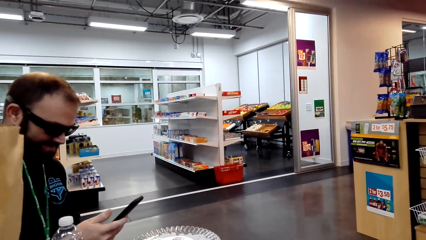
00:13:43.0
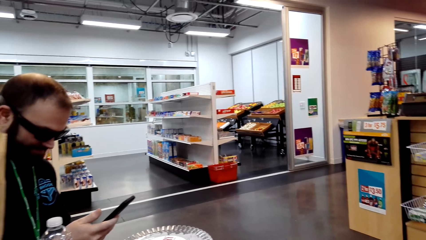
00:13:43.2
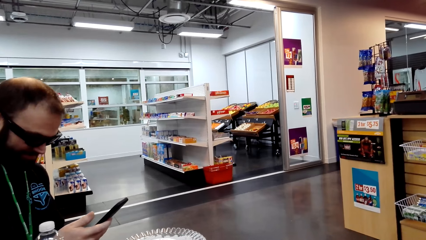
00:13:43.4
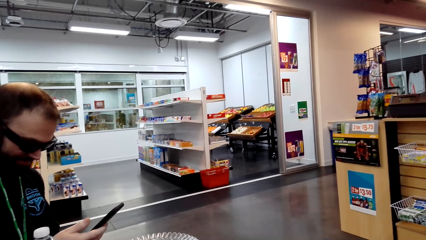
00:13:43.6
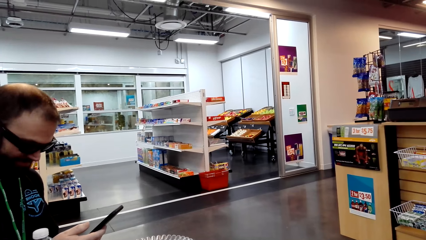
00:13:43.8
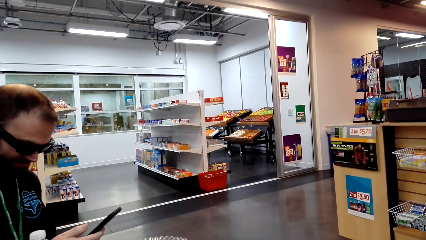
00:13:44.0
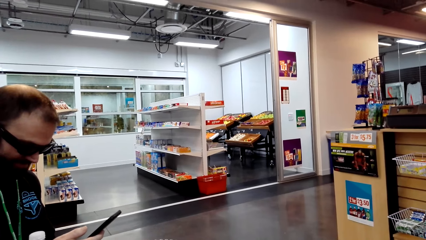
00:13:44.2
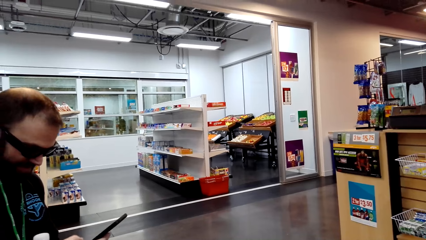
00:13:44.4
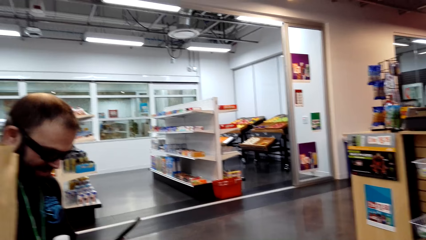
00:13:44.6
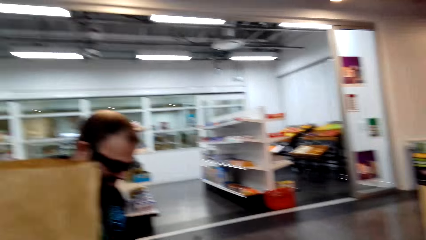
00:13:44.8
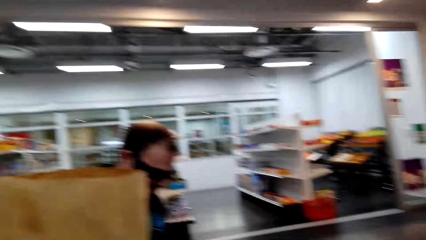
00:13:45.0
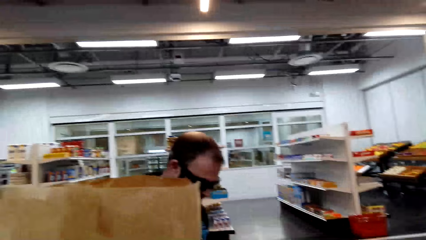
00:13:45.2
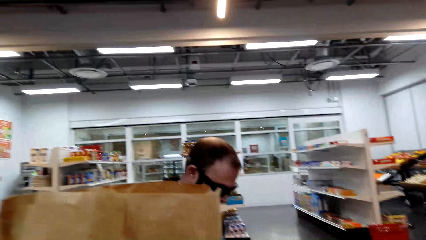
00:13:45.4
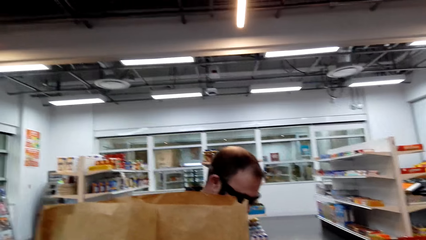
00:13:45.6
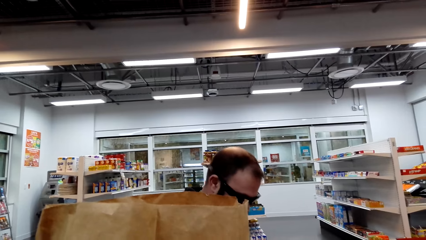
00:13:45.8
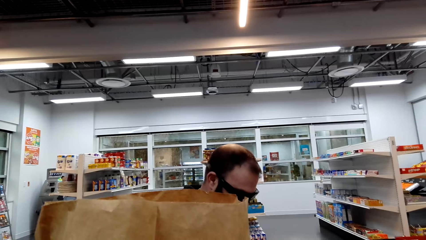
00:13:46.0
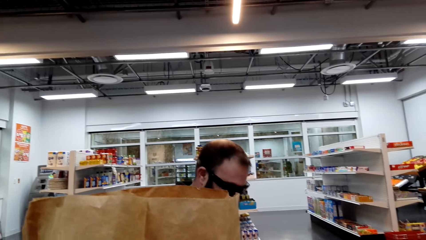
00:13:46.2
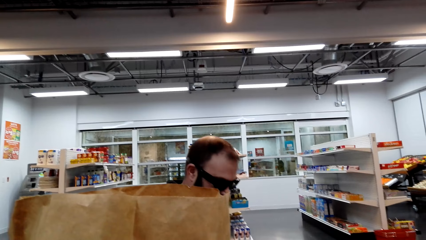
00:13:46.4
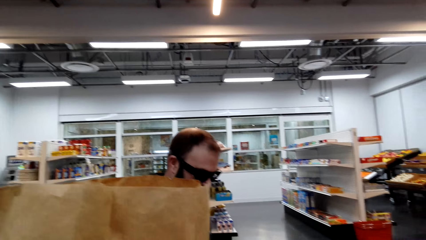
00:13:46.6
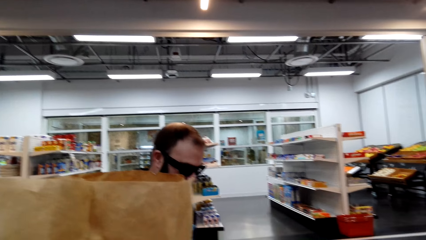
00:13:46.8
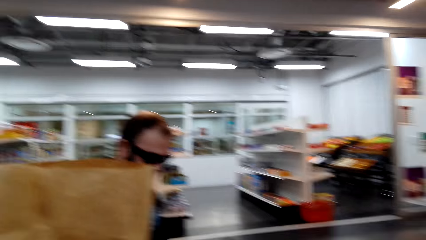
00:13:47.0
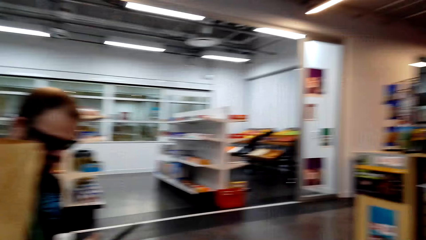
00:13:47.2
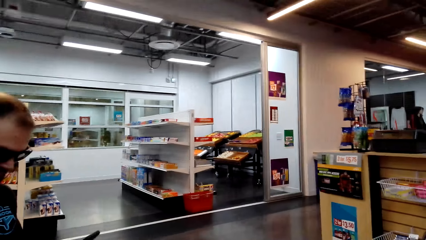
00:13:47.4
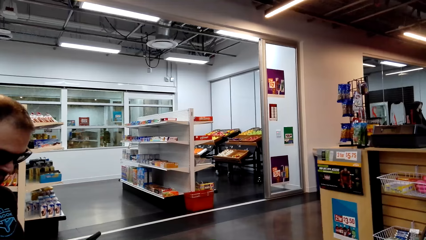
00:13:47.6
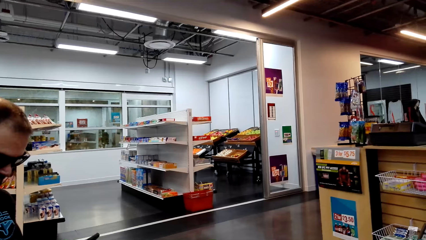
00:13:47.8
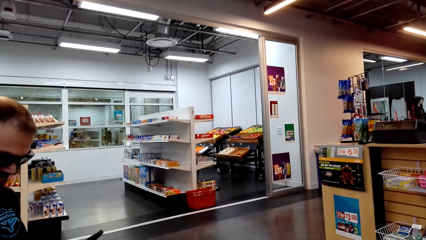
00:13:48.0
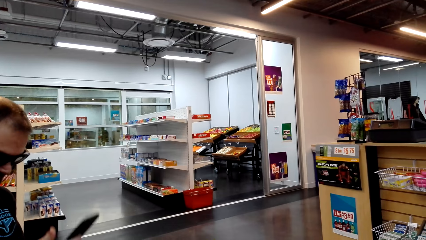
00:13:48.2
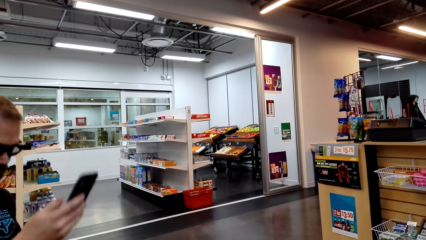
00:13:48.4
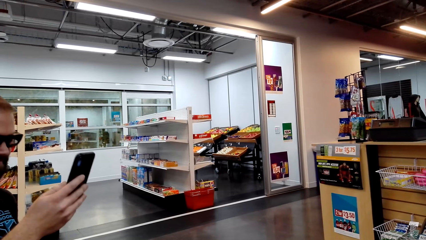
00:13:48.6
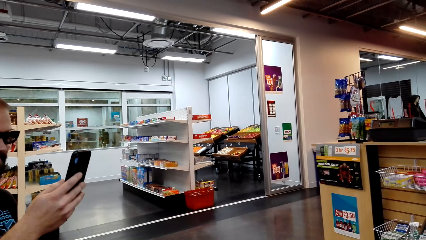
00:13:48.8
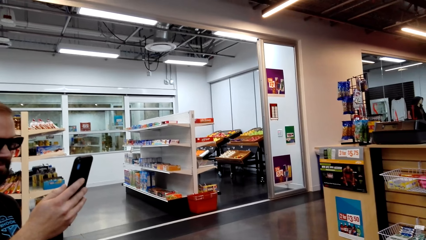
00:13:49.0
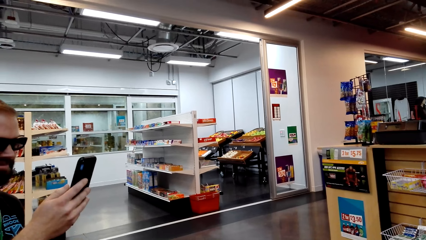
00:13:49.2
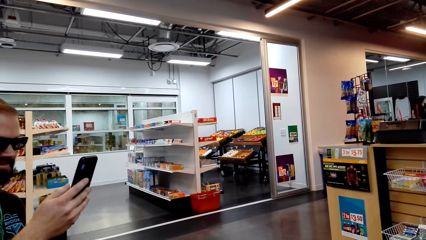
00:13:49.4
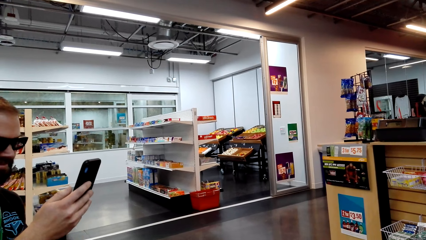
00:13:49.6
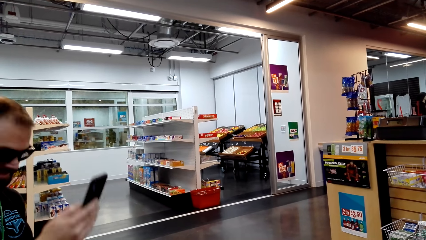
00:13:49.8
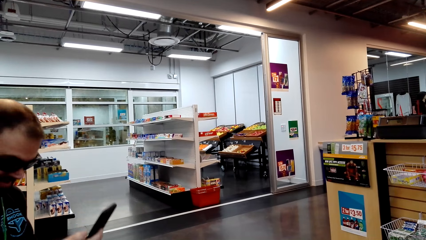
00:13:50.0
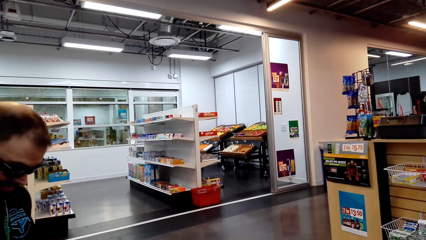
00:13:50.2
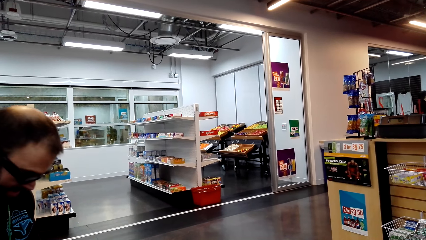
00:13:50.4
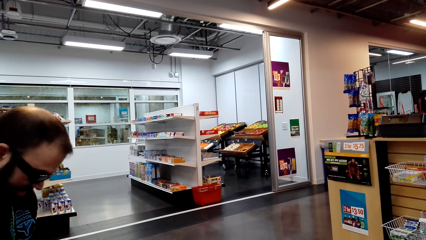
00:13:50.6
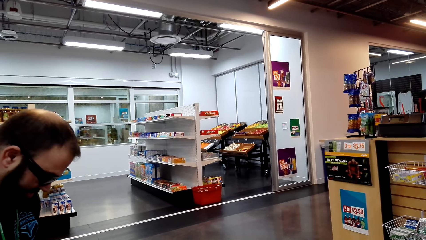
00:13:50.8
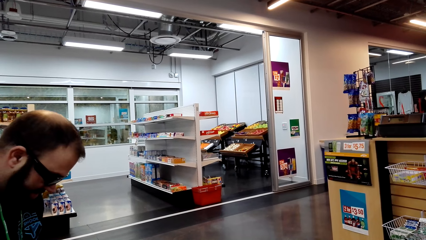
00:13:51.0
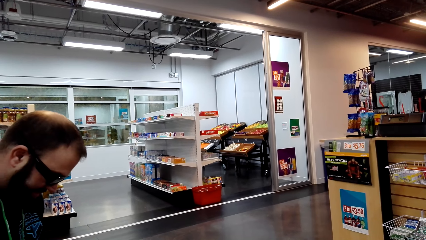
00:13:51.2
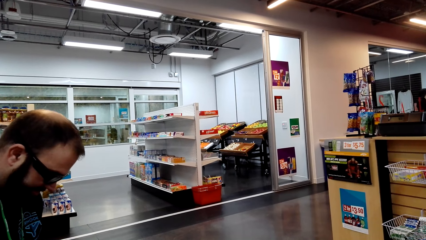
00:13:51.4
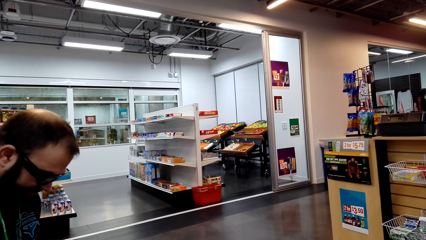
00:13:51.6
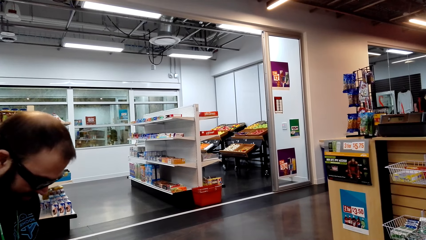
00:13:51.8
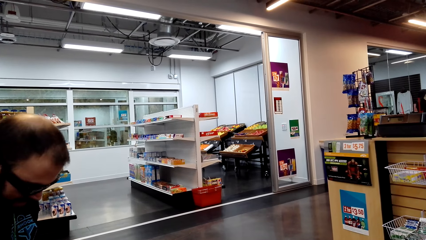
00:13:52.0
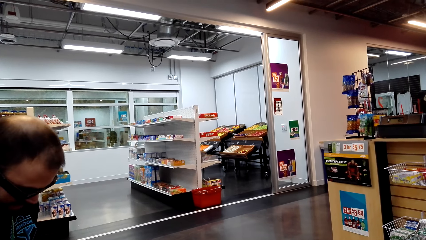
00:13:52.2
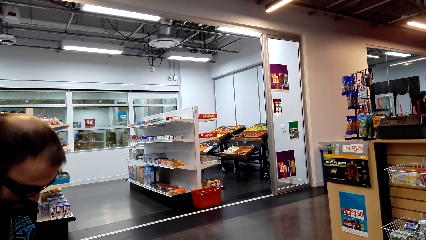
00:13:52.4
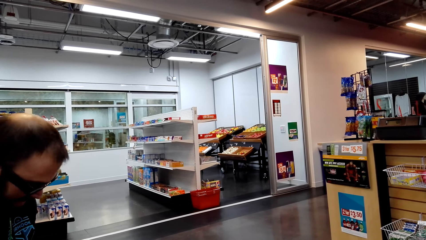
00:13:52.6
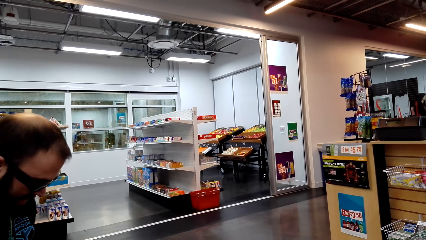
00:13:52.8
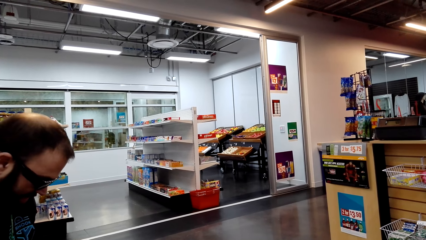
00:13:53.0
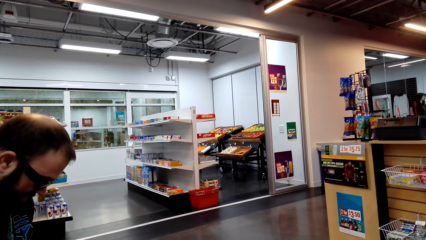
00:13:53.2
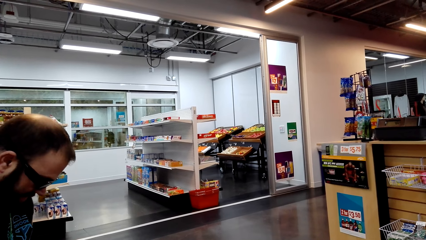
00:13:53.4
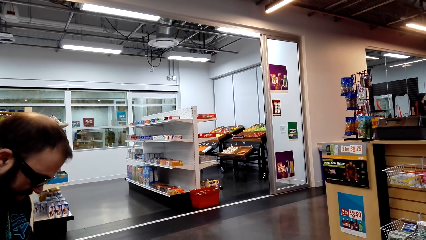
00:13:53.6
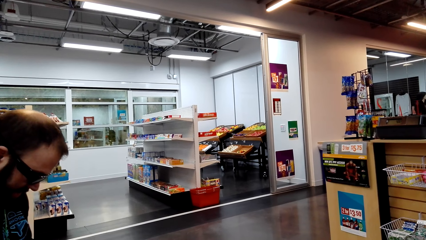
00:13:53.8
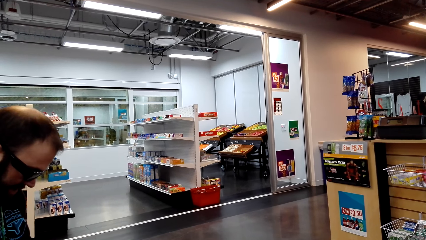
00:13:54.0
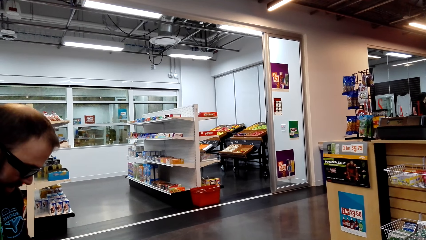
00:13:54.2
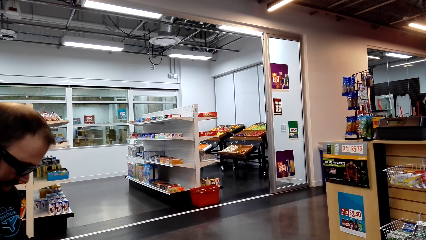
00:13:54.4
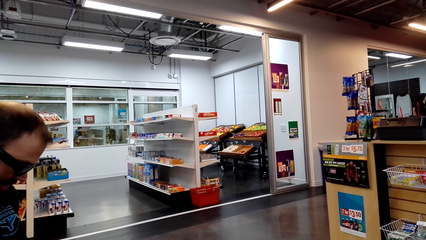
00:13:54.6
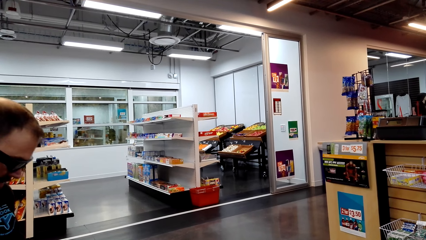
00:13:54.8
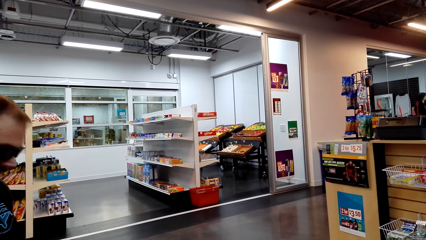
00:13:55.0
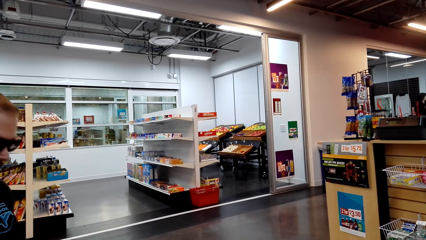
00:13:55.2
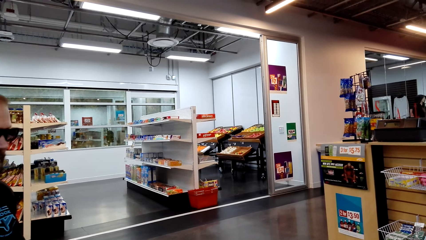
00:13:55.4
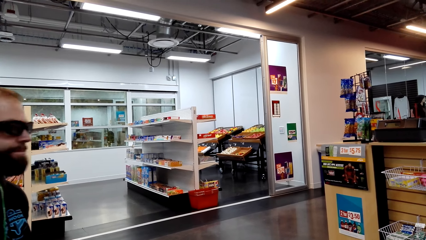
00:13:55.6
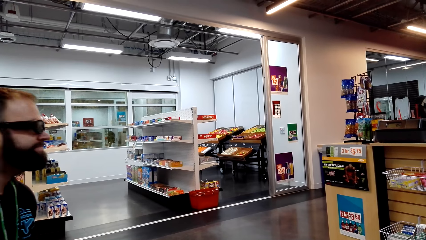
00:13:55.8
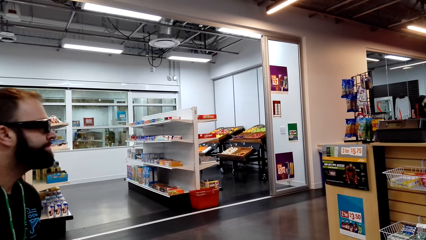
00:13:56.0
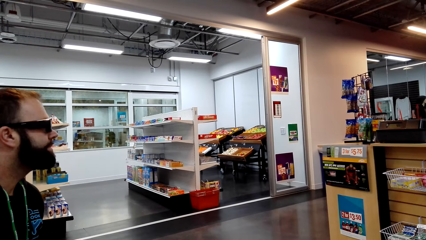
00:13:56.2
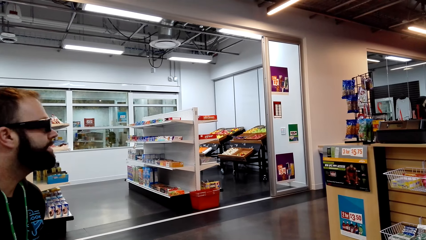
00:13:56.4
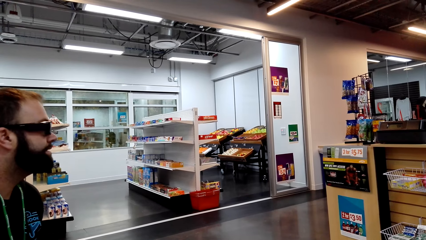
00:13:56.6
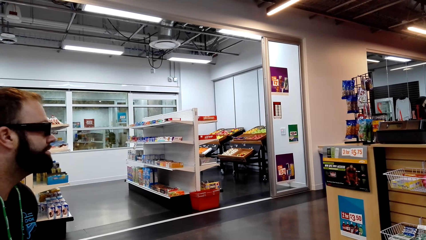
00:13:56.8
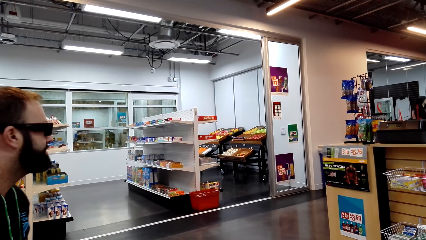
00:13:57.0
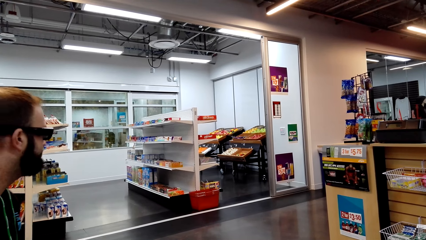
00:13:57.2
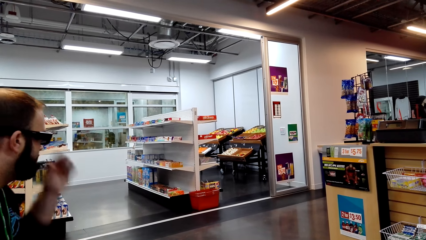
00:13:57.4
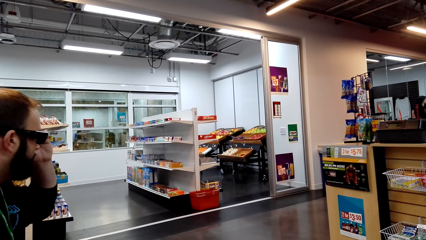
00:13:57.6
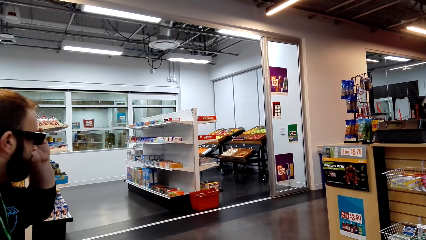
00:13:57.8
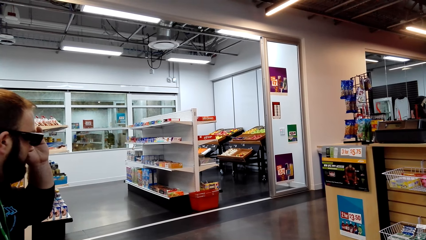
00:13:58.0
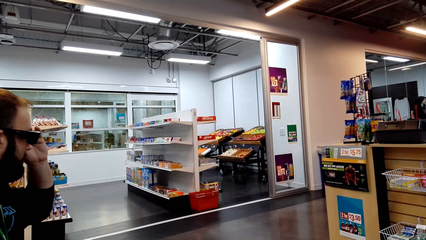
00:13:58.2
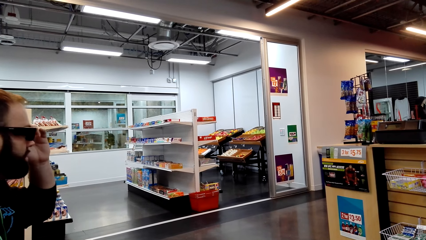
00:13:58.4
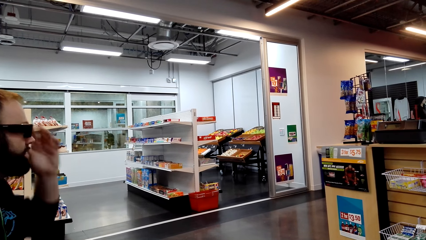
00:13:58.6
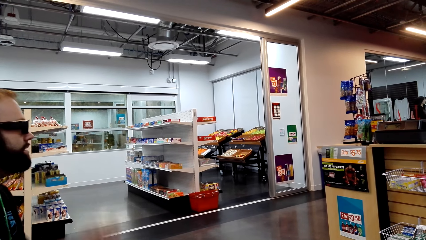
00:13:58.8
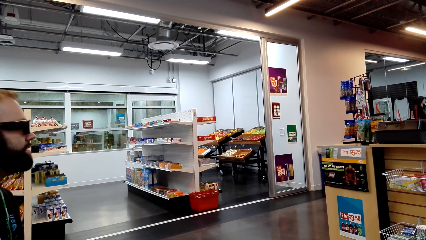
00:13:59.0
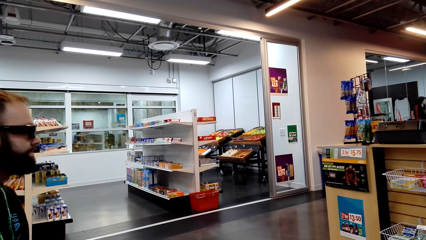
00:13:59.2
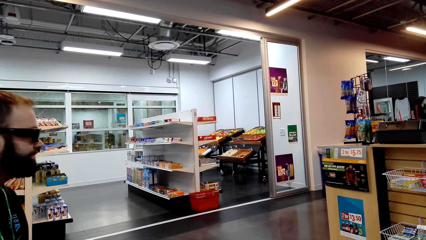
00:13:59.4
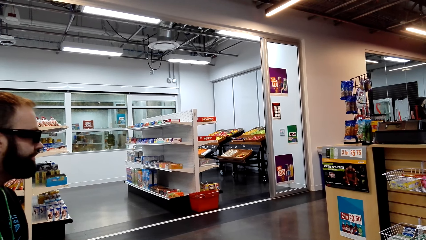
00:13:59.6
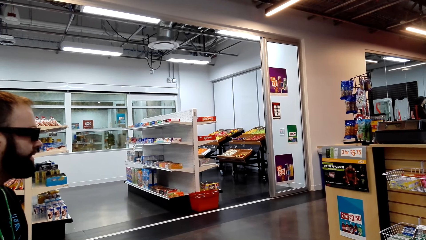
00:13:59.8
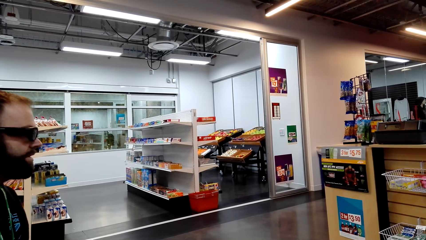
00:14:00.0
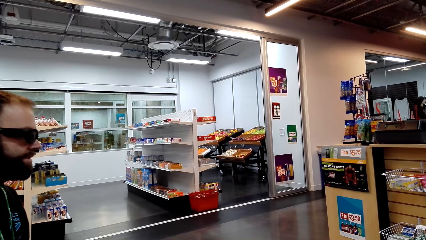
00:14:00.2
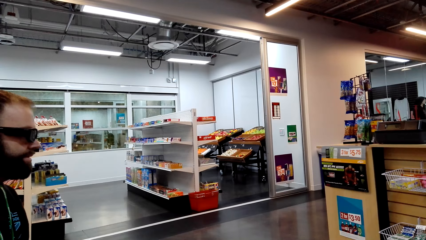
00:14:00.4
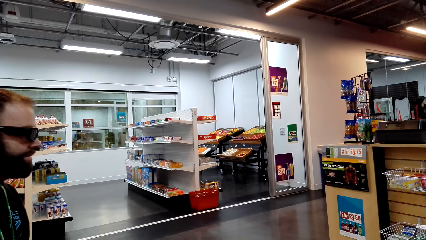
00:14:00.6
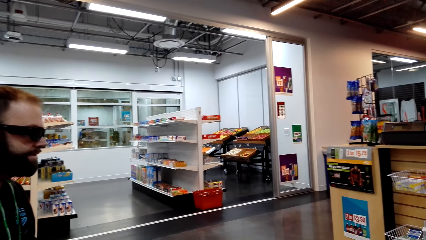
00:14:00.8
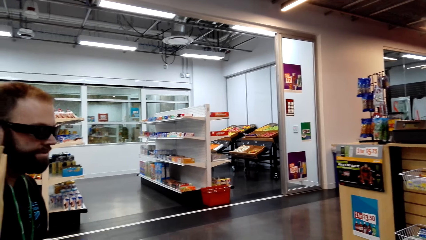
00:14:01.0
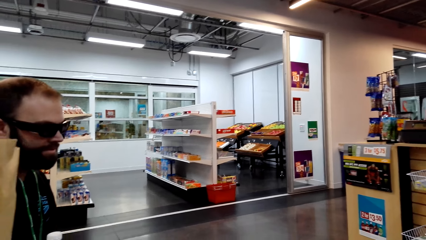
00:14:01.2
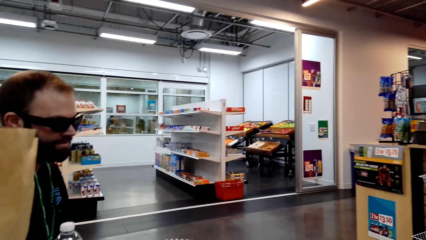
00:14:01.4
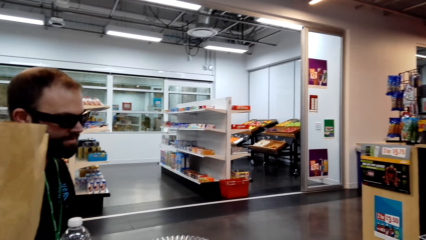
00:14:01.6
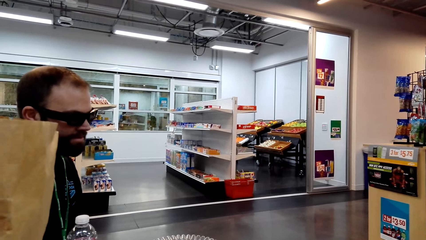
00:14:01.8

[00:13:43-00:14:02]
The camera wearer looks around the supermarket. A person dials the phone. The person looks around the supermarket. The person touches the camera. The person touches the glasses. The person looks around the supermarket.
